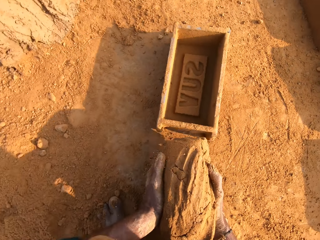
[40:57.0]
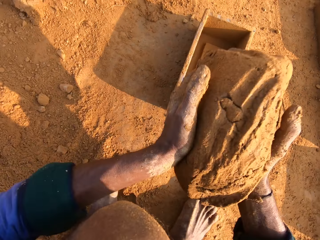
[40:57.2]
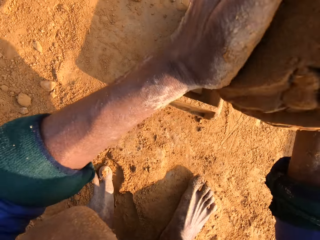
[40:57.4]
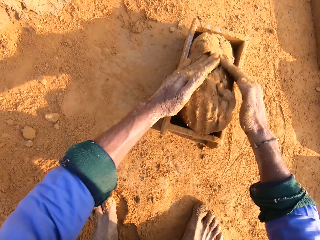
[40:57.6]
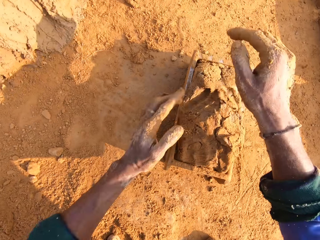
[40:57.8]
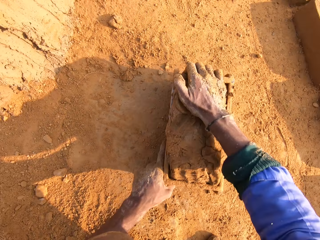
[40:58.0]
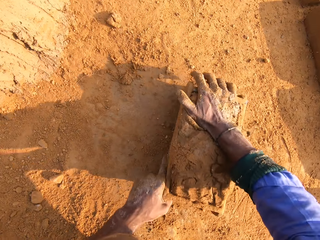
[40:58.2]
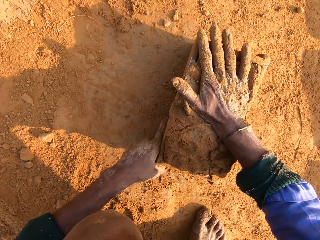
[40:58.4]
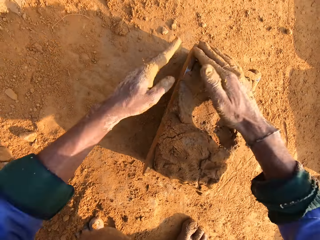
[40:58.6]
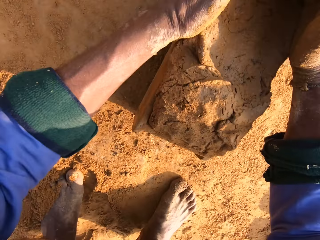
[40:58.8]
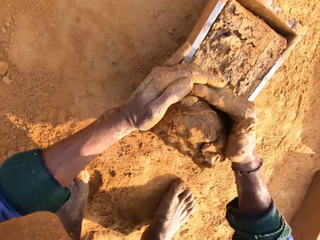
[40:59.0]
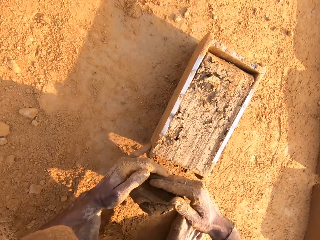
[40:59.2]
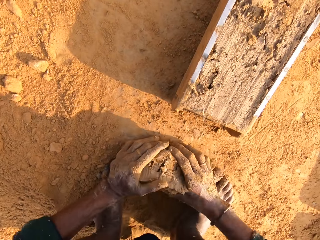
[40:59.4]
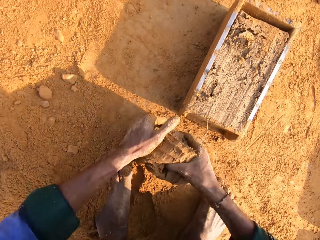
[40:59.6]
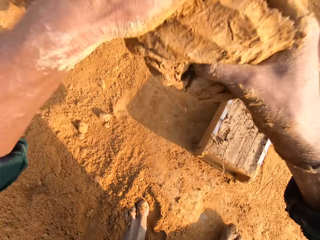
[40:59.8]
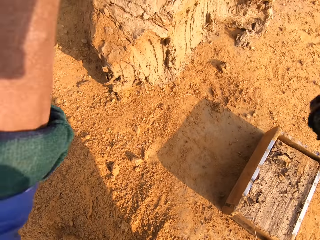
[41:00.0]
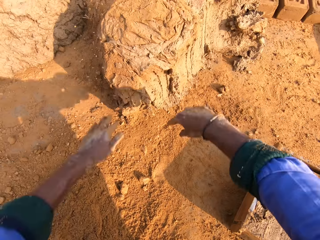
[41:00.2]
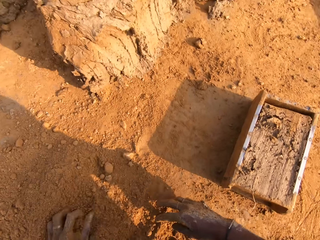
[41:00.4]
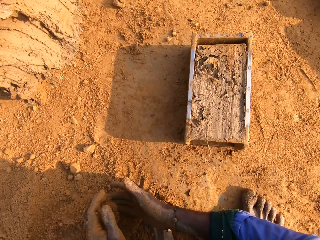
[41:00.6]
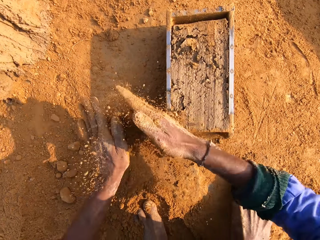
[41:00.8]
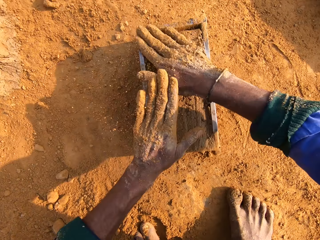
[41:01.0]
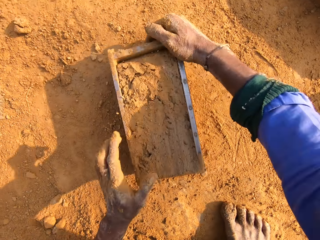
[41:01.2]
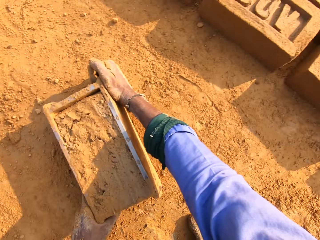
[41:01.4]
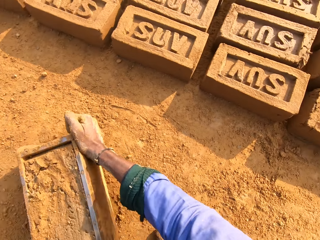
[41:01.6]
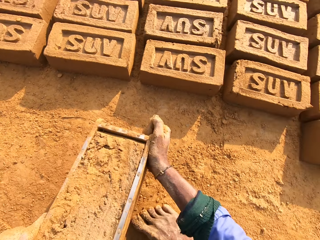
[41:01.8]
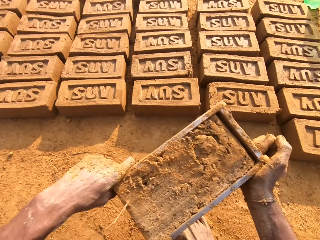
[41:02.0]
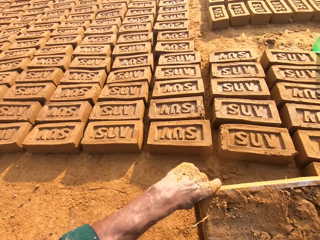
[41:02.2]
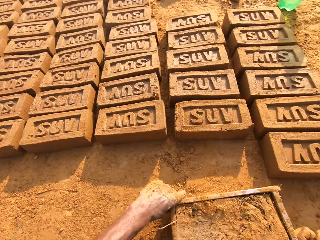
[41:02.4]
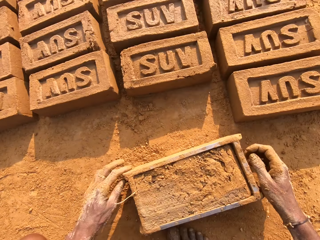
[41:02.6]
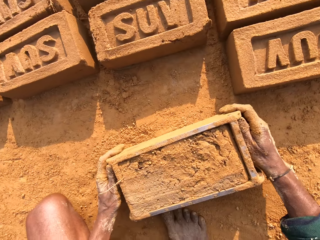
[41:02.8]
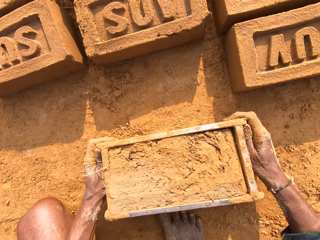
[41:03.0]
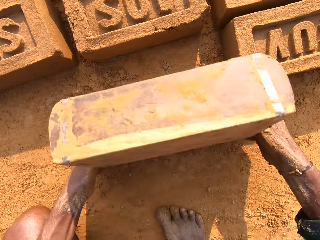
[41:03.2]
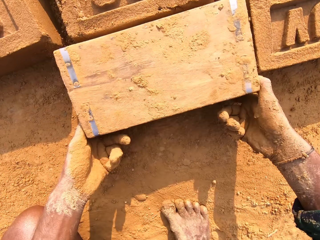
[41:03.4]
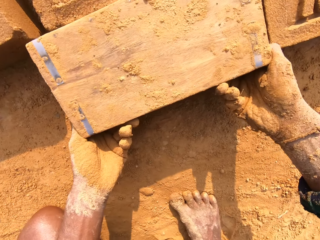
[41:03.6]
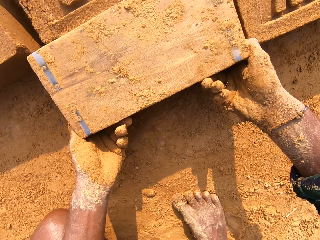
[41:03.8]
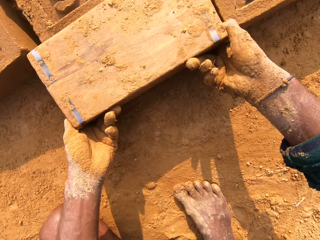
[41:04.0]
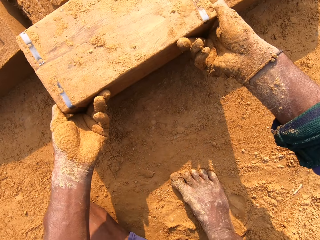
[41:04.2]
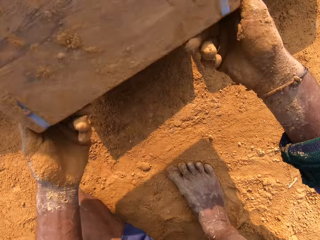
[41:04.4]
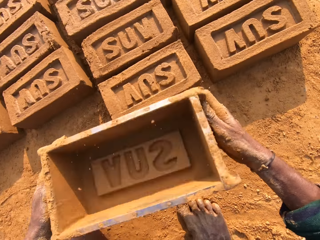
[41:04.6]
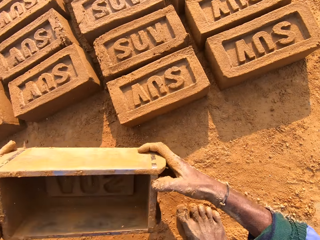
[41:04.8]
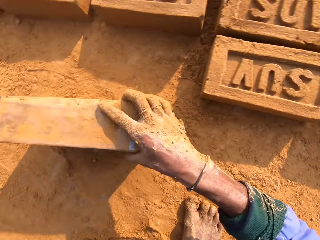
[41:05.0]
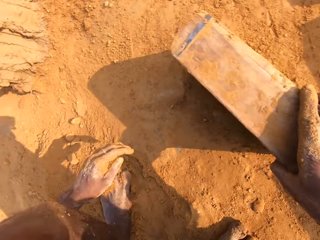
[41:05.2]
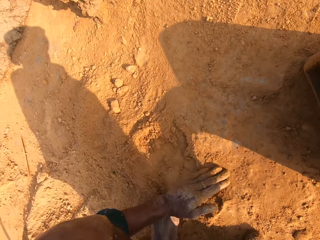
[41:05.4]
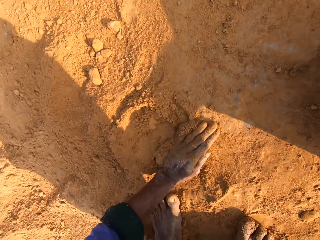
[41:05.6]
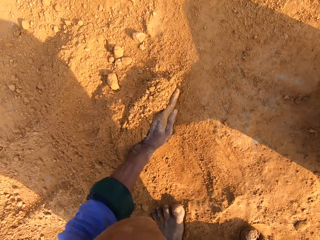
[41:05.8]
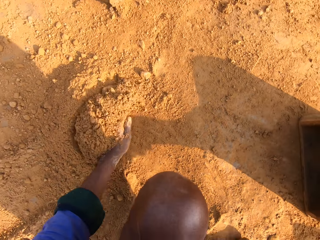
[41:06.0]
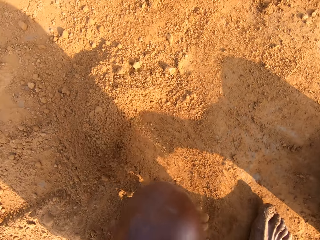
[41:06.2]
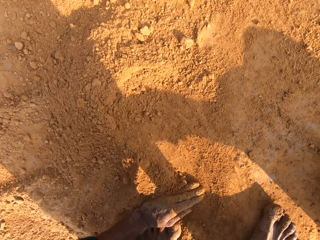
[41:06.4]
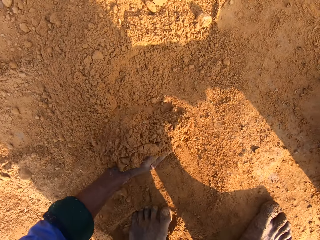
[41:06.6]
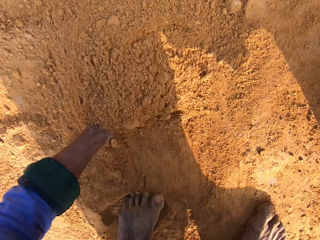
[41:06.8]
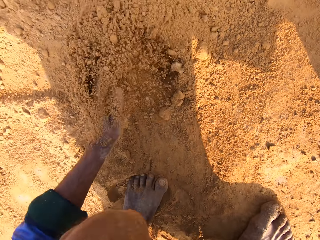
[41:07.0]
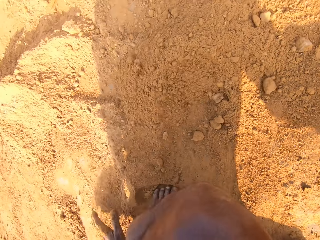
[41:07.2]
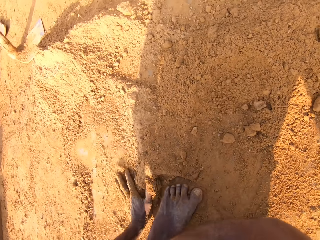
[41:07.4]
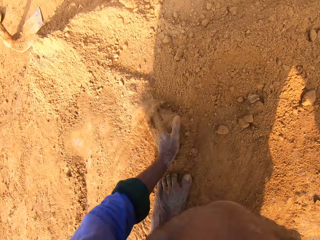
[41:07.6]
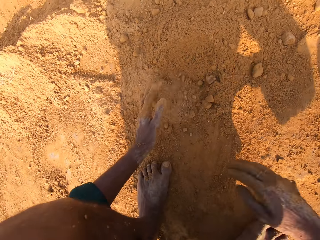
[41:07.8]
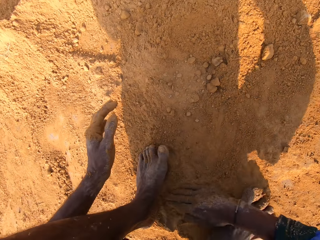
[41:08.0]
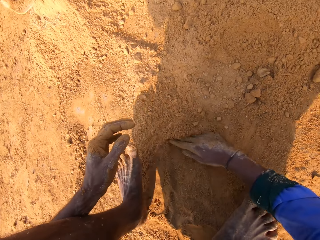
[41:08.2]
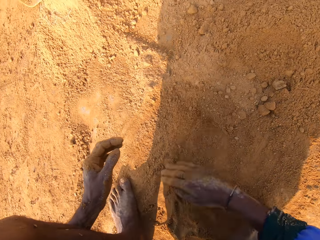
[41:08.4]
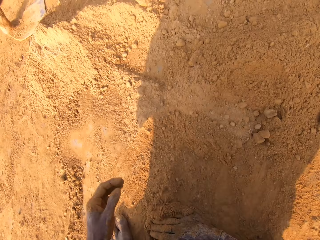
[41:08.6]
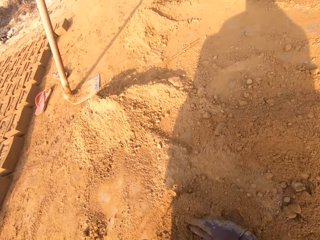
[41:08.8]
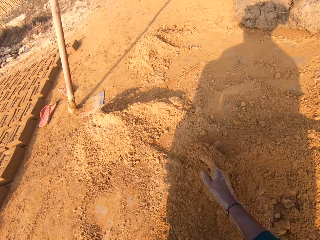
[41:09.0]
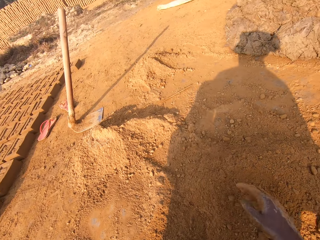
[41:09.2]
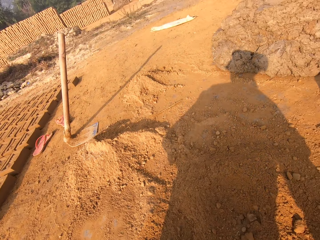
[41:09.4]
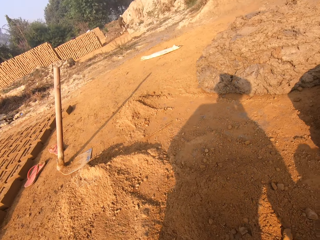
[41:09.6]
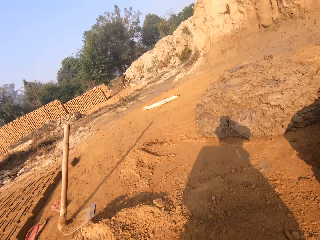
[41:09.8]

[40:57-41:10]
The camera wearer picks up the brick mold. He pulls the wooden brick mold with the left hand. He puts mortar or mud in the wooden brick mold. He scrapes off the excess mortar with his hands. He cuts the mud. He picks up the mud. He throws the mortar in the heap of mortar. He touches the soil. He picks up the brick mold. He removes the brick from the wooden brick mold. He puts the brick mold on the ground. He collects the soil. He moves the sand on the ground with the left hand.

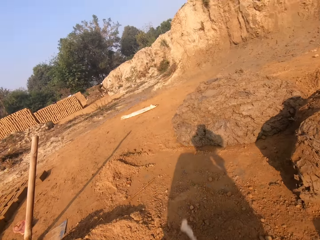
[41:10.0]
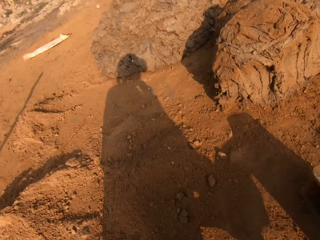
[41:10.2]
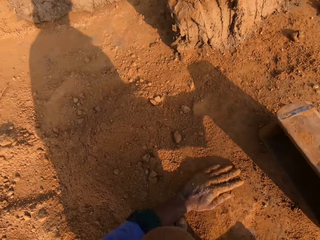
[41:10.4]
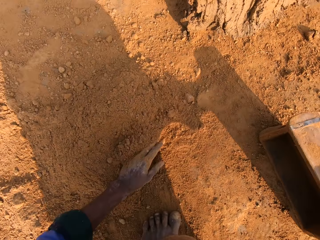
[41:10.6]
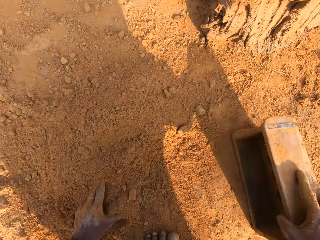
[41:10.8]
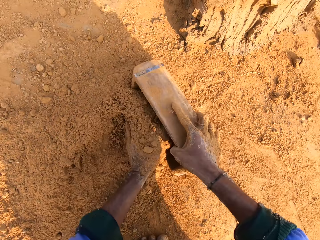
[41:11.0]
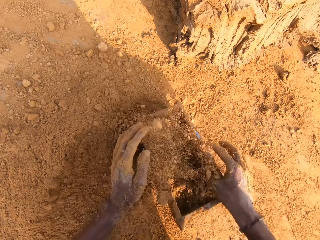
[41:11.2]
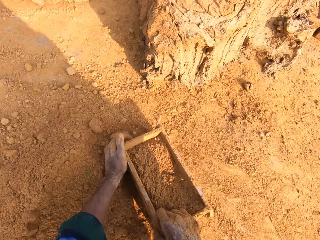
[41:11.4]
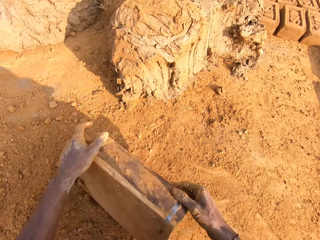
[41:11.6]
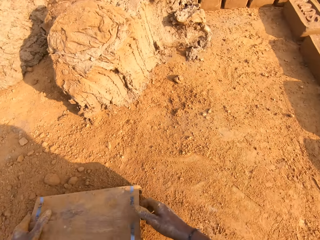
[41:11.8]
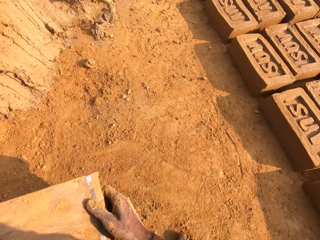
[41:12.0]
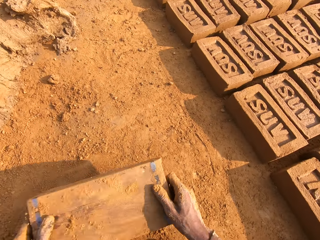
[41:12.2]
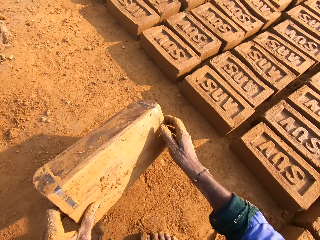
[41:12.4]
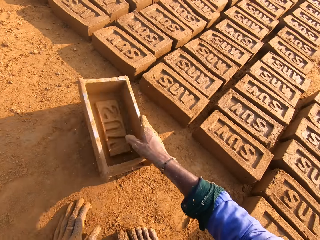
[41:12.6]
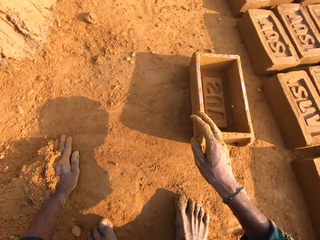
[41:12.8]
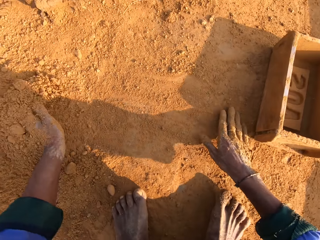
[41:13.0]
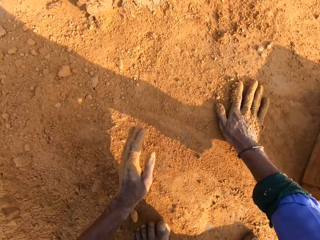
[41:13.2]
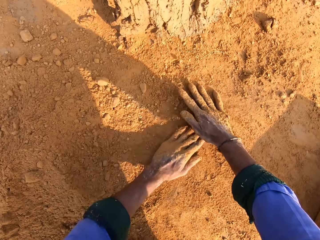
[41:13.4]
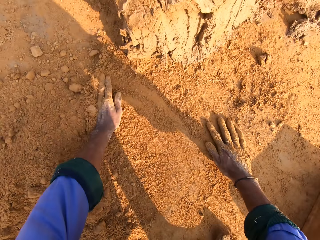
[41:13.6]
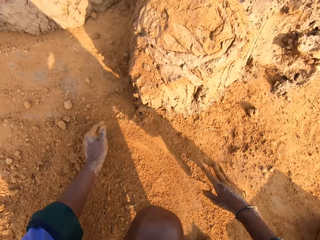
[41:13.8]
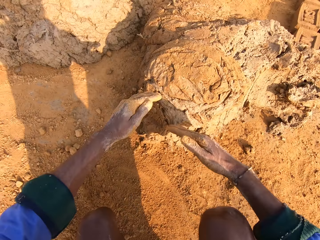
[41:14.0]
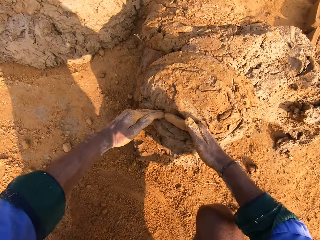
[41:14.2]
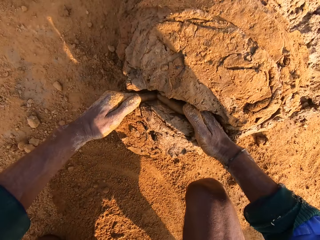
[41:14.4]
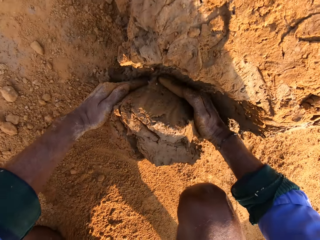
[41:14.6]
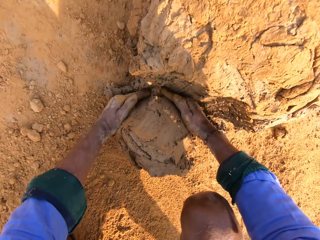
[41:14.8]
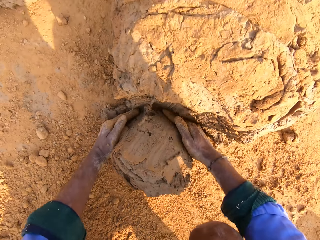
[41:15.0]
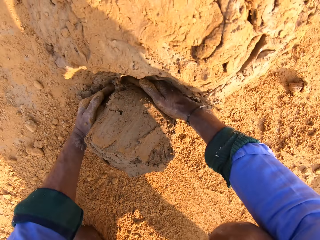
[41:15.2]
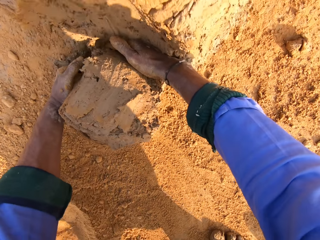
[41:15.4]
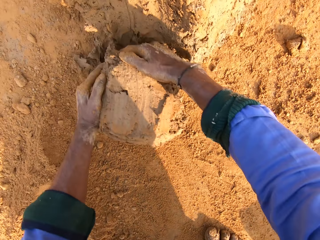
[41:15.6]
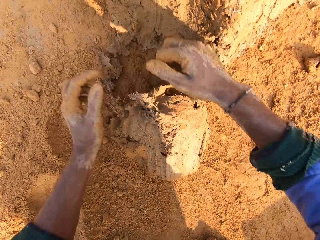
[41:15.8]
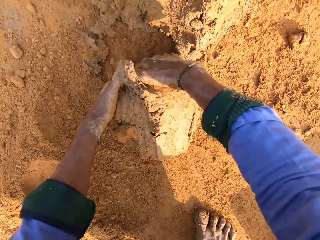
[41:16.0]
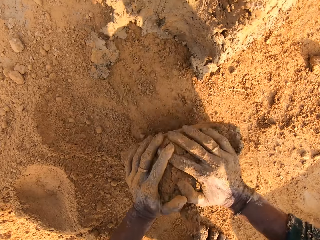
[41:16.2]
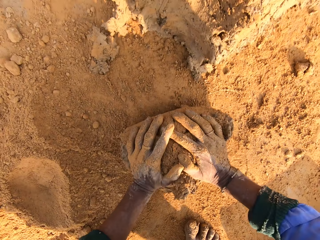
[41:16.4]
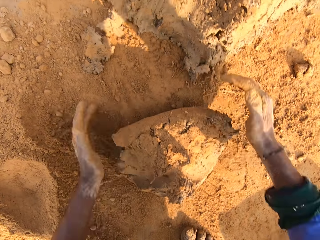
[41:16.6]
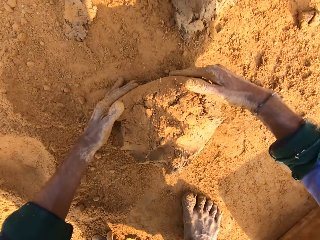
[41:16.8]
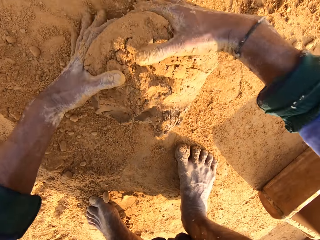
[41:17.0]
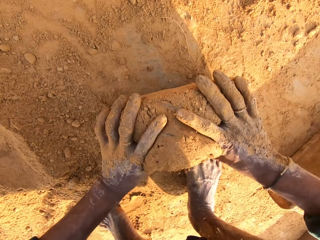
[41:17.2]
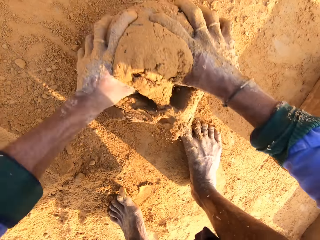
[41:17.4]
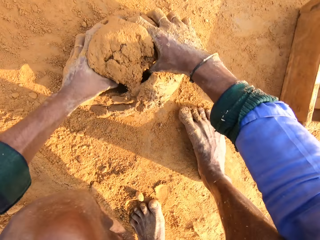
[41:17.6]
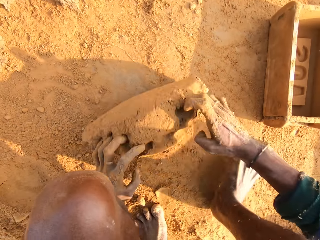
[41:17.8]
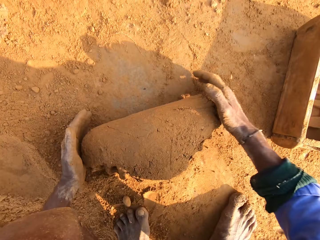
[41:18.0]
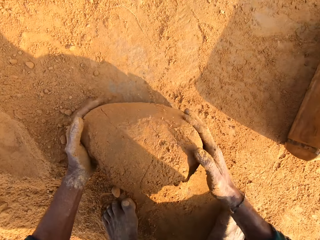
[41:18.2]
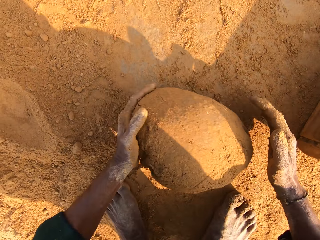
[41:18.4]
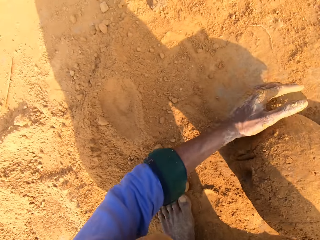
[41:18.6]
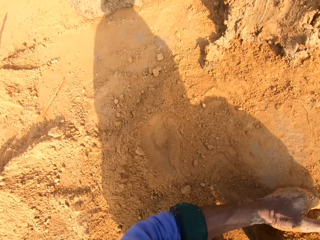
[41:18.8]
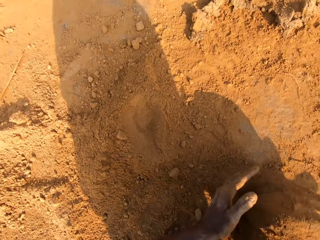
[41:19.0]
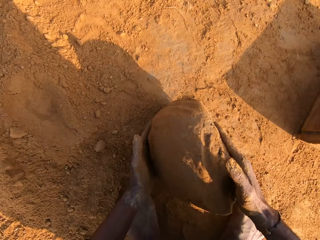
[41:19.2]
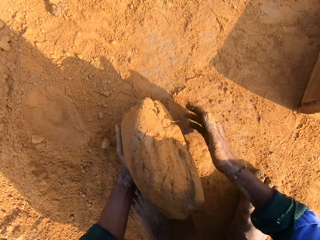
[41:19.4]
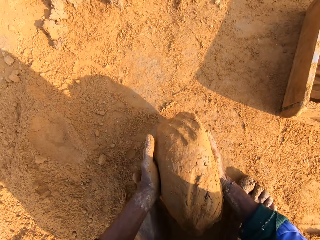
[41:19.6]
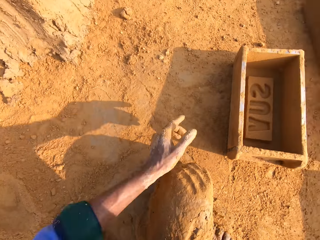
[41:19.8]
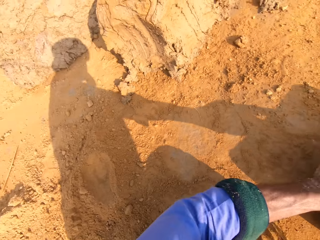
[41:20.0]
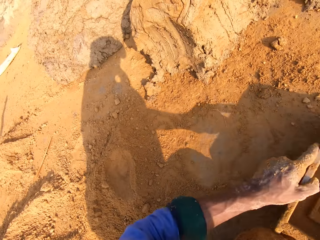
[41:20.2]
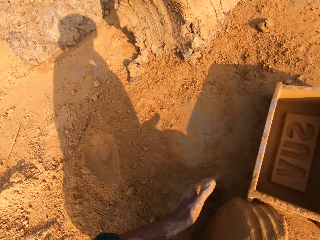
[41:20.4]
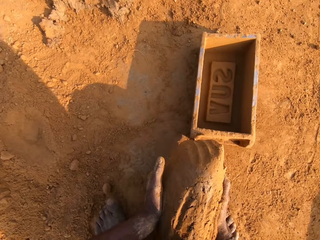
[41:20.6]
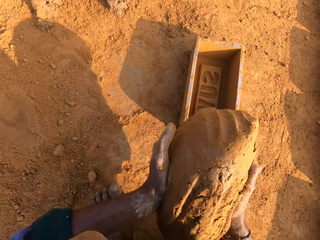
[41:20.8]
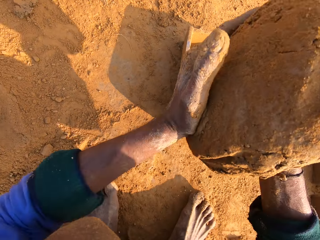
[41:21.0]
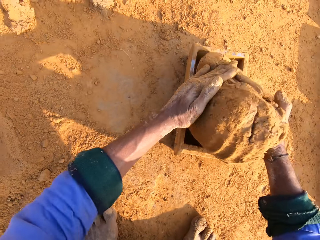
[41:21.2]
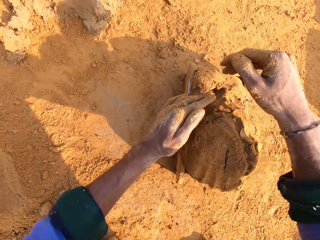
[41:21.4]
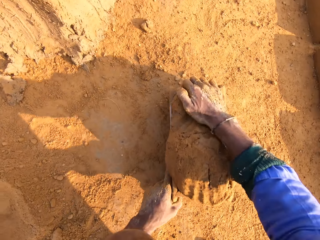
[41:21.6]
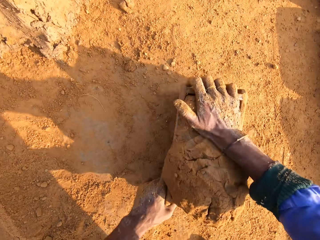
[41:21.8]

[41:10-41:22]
The camera wearer puts sand or soil in the wooden brick mold. He pours out the sand in the wooden brick mold. He drops the wooden brick mold on the ground. He spreads the soil. He moves his hands through the sand on the ground. He cuts a small amount of mortar with his hands. He rolls the mortar on the ground. He pulls the wooden brick mold. He picks up the brick mold. He throws the mortar in the brick mold.
